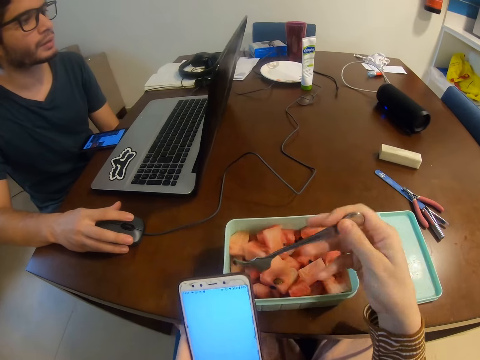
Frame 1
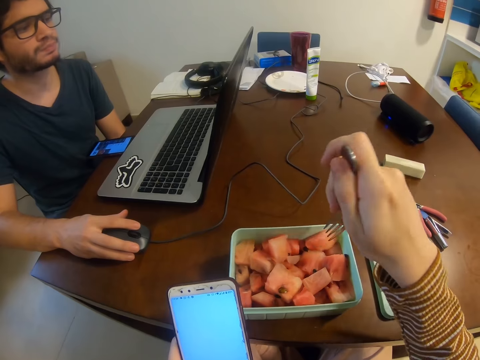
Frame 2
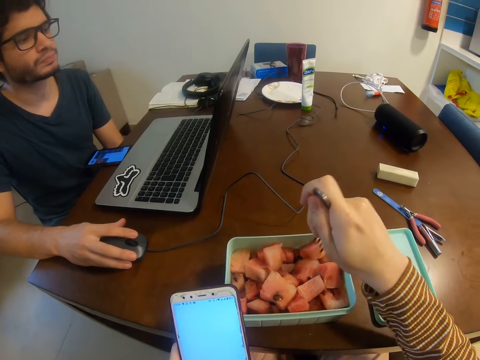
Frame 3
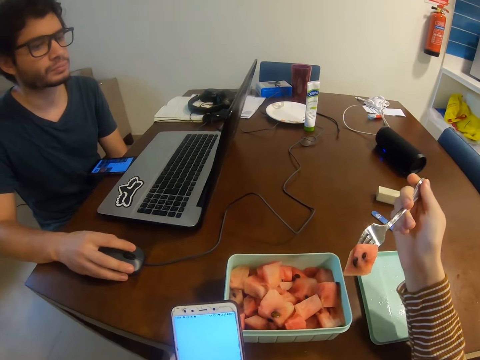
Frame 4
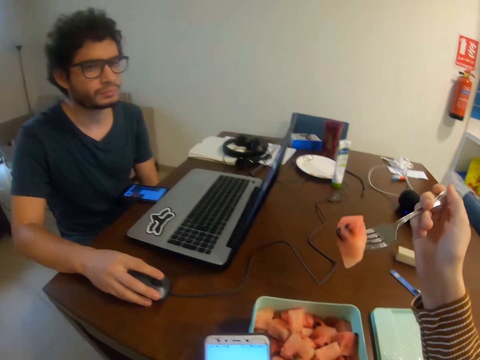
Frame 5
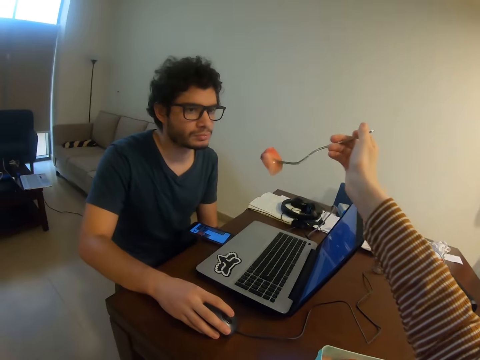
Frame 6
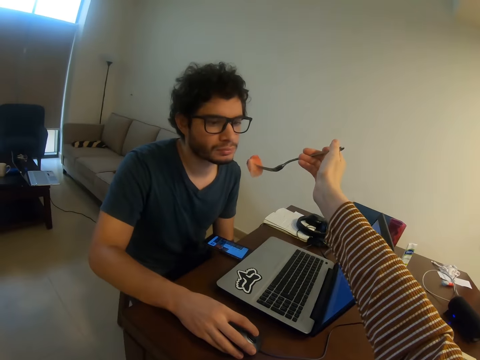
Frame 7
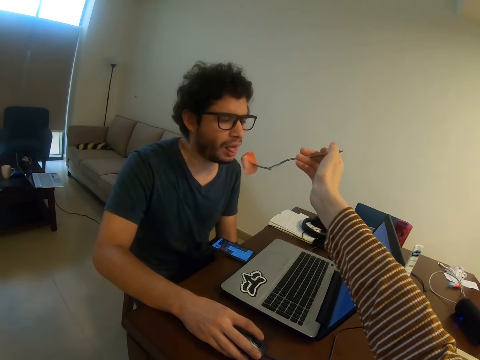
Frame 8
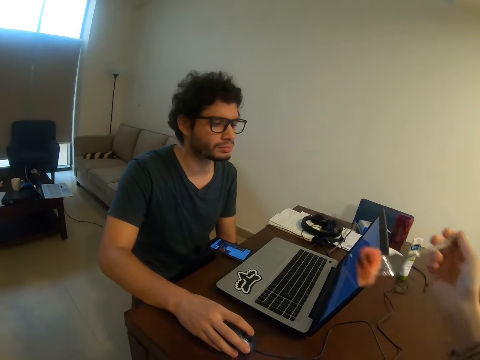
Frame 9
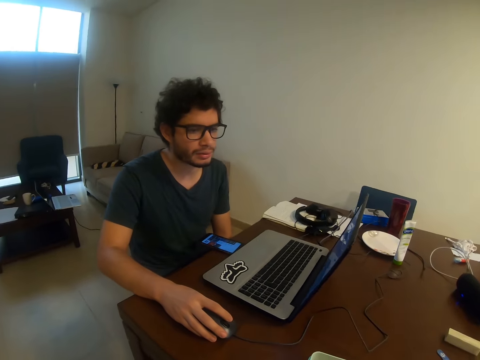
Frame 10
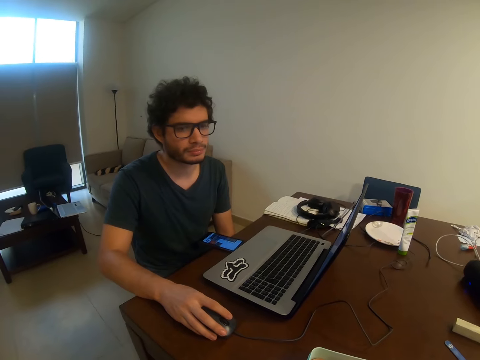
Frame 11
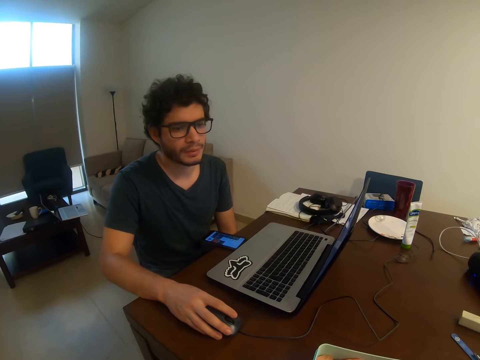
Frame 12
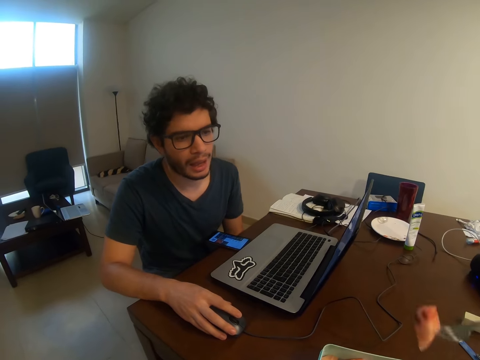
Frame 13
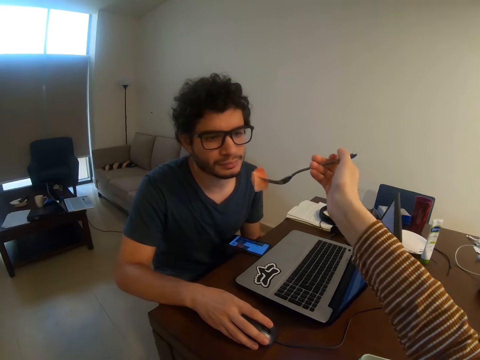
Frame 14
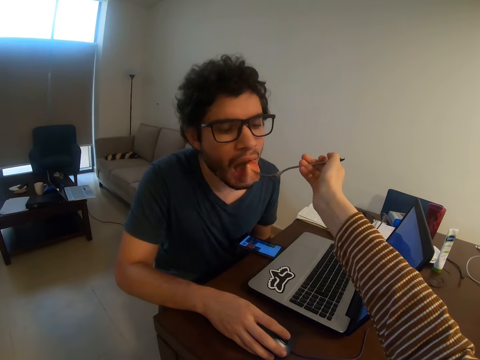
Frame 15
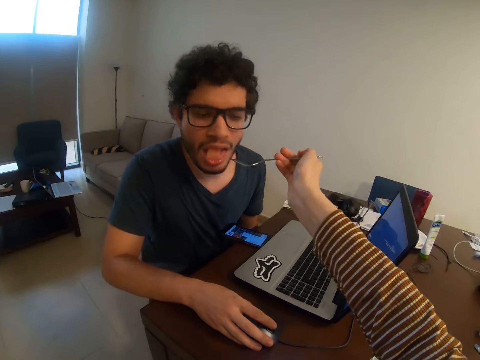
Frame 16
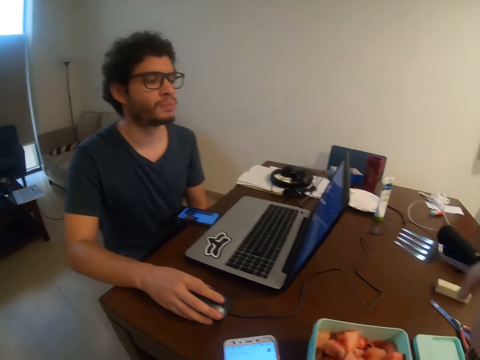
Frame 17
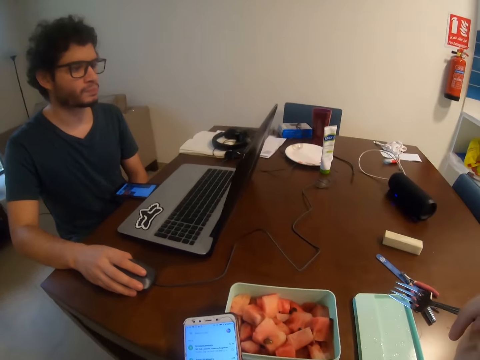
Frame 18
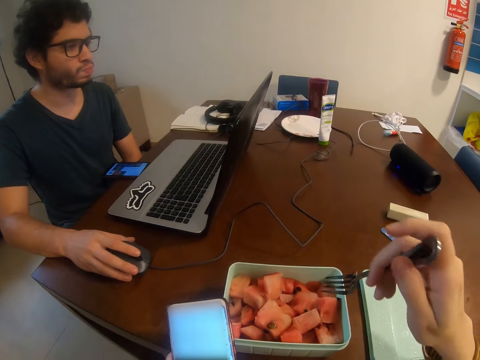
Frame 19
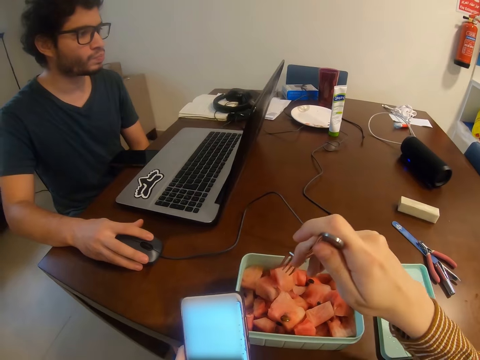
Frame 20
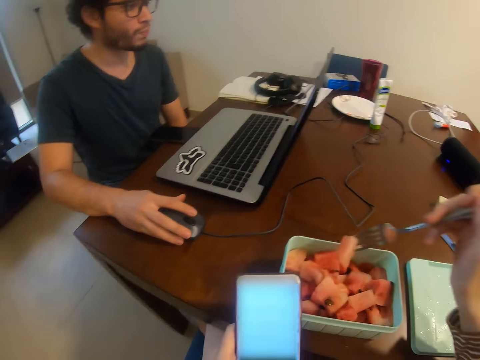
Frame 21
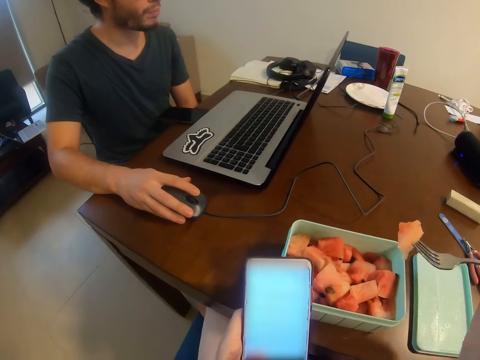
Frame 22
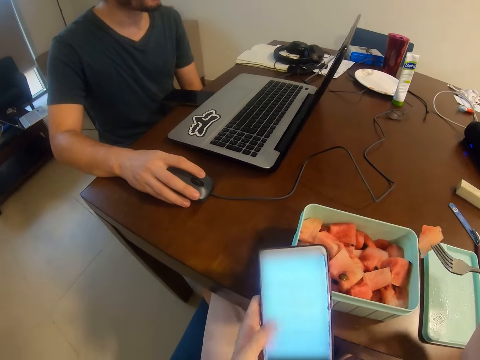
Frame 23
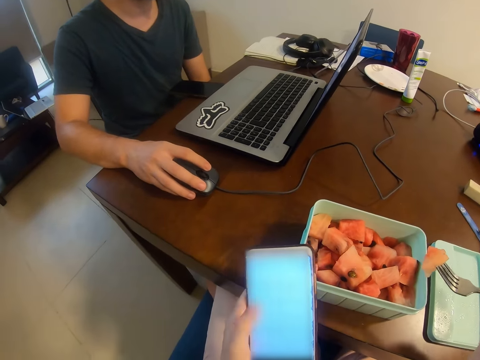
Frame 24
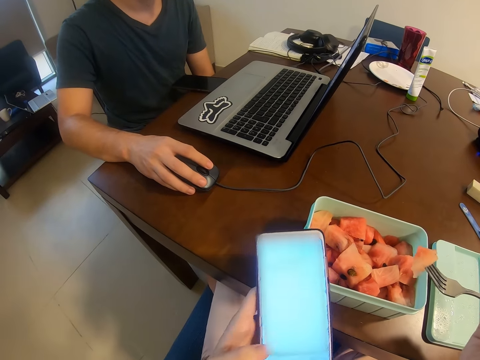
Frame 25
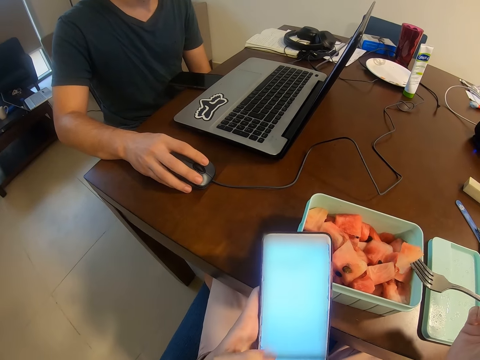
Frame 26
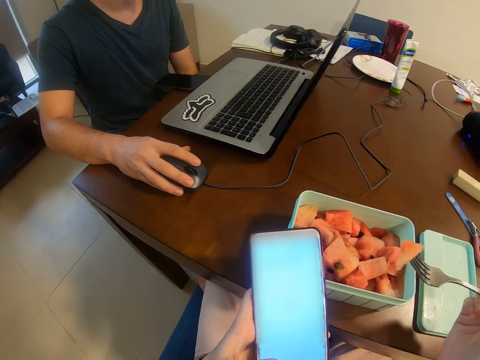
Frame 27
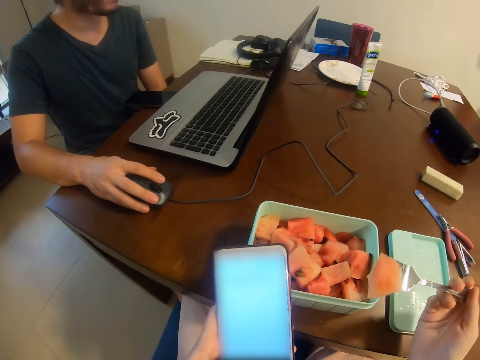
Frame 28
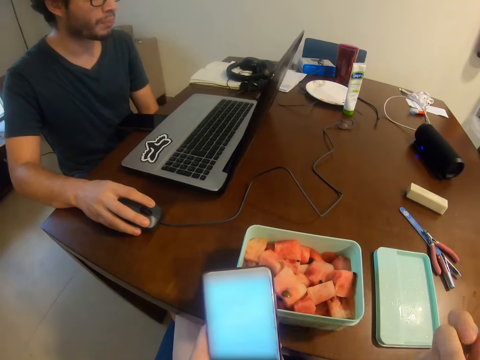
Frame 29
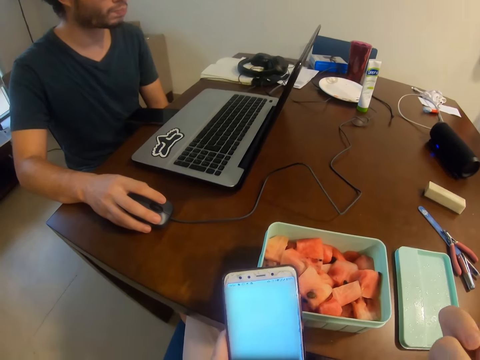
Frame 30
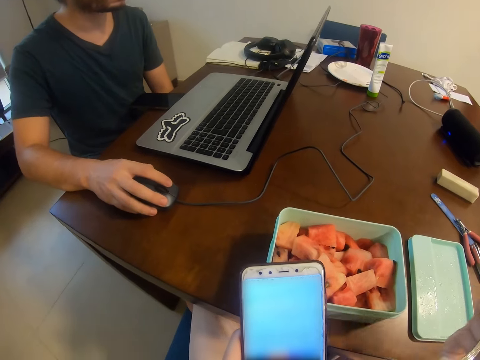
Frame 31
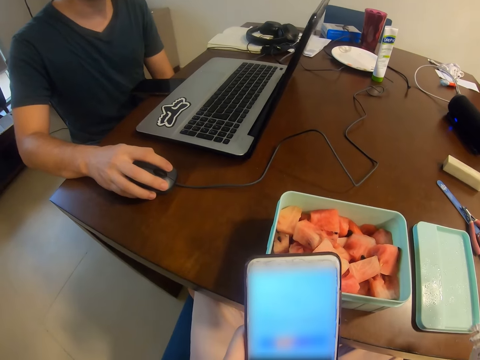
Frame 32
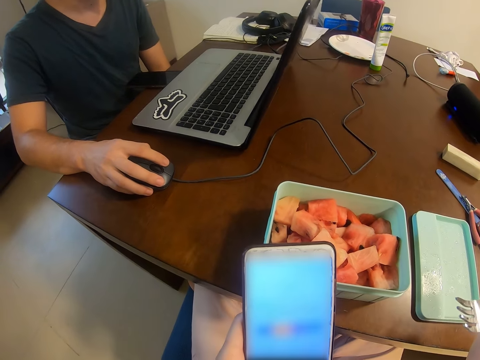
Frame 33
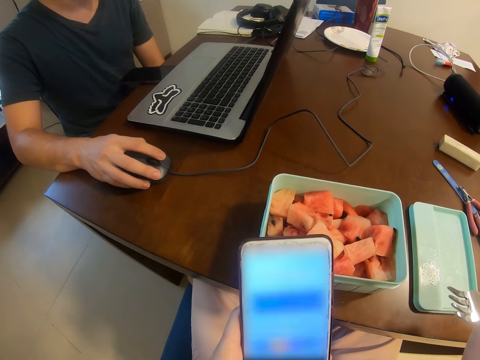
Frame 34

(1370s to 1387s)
The camera wearer takes a fork. They take the watermelon from the dish with the fork. They move the watermelon around. They move the fork to a person. The person bites the melon from the fork. The camera wearer takes the melon from the dish with the fork. They operate a phone with the left hand. They eat from the fork.

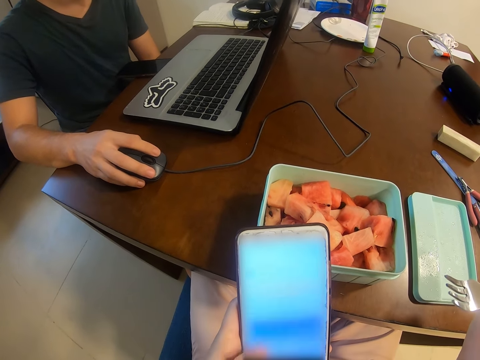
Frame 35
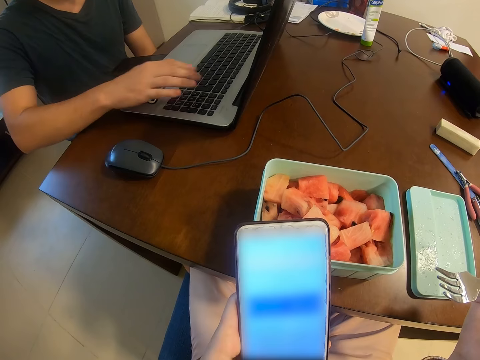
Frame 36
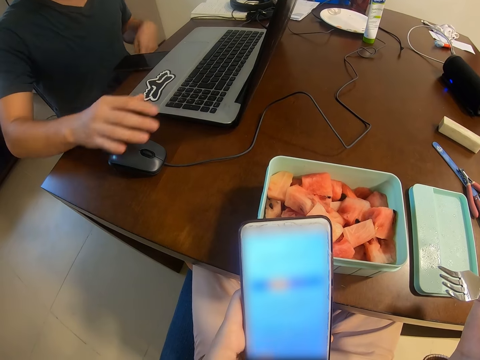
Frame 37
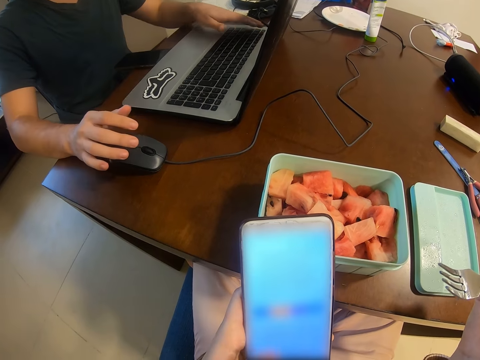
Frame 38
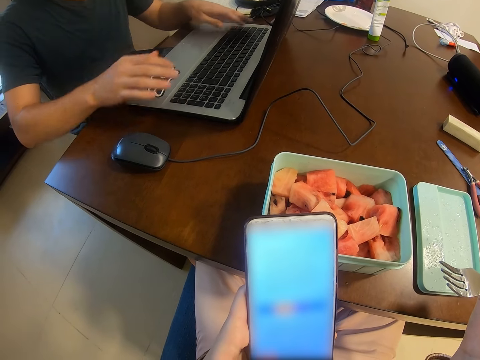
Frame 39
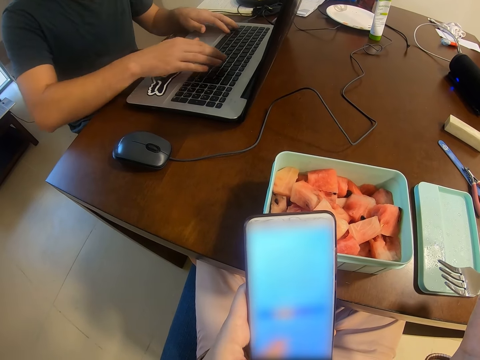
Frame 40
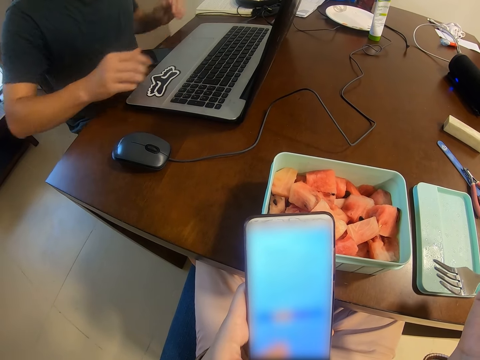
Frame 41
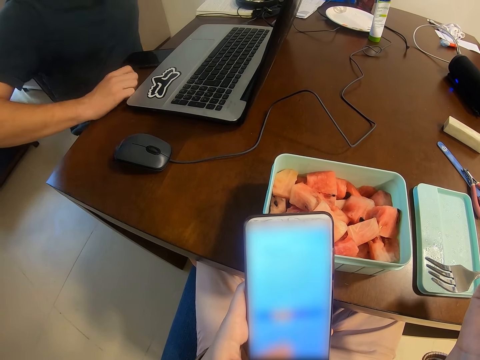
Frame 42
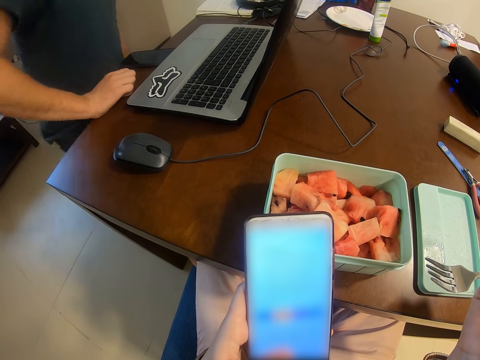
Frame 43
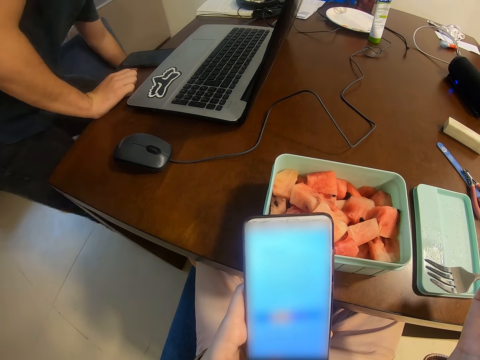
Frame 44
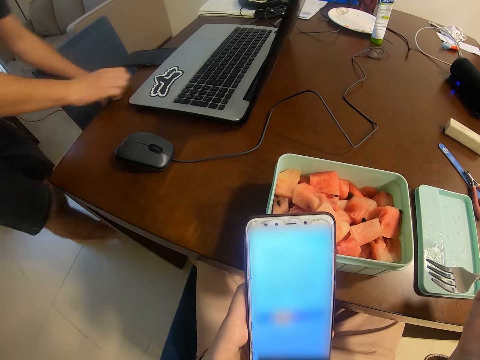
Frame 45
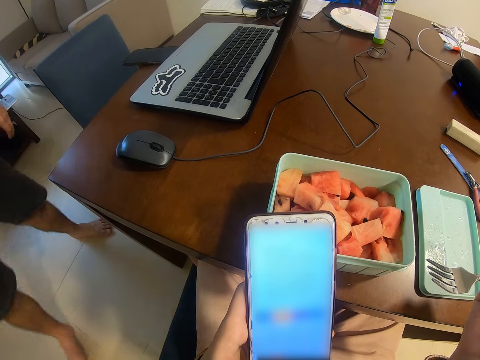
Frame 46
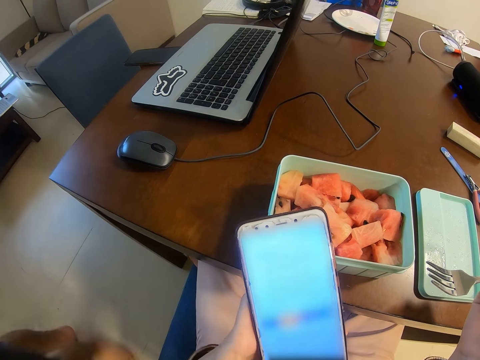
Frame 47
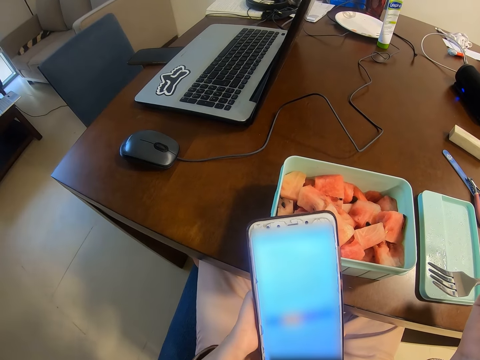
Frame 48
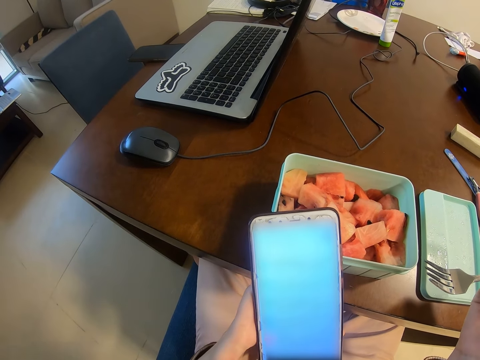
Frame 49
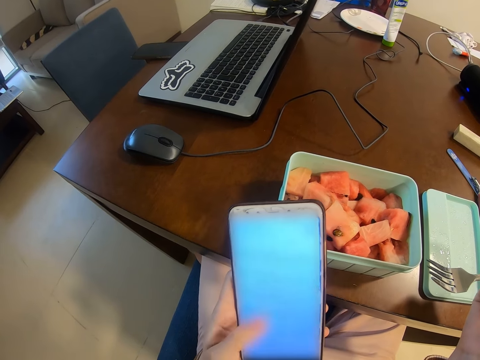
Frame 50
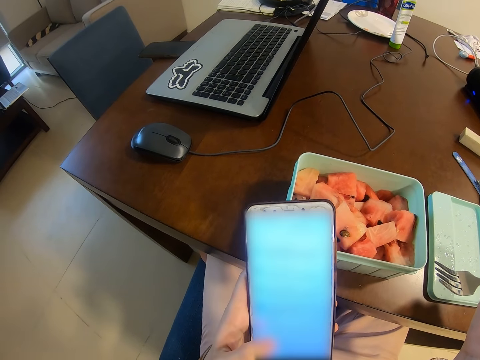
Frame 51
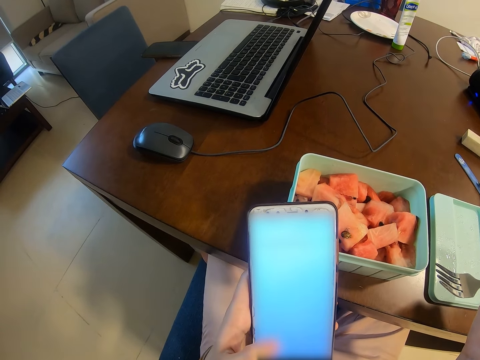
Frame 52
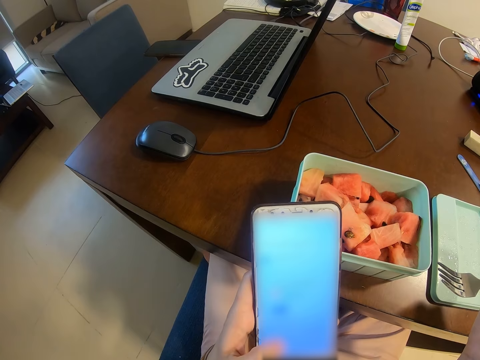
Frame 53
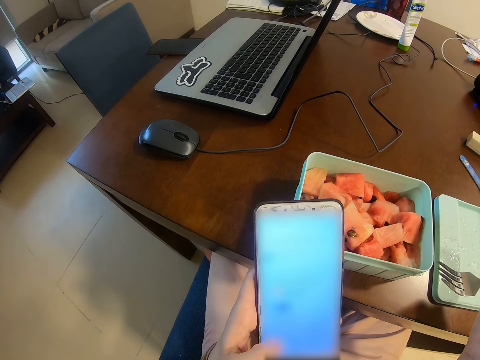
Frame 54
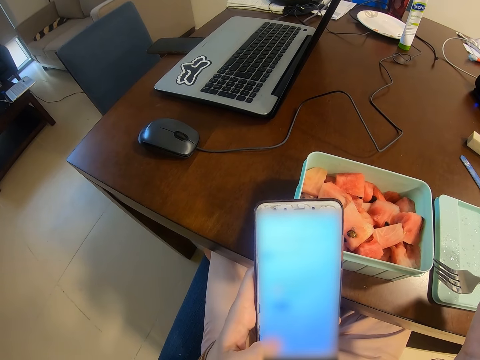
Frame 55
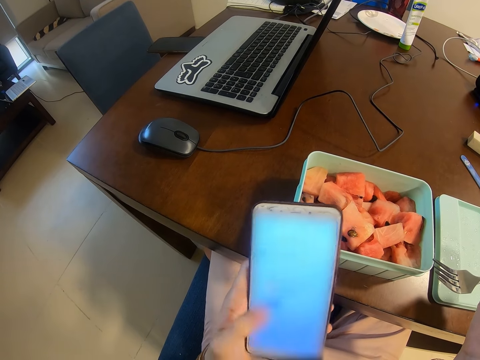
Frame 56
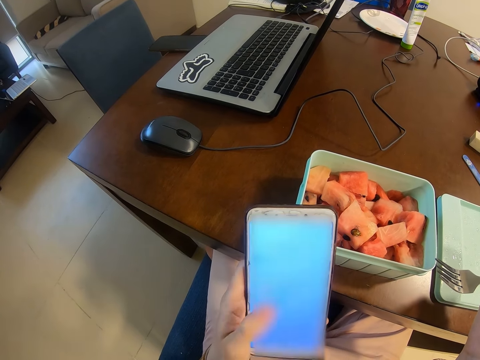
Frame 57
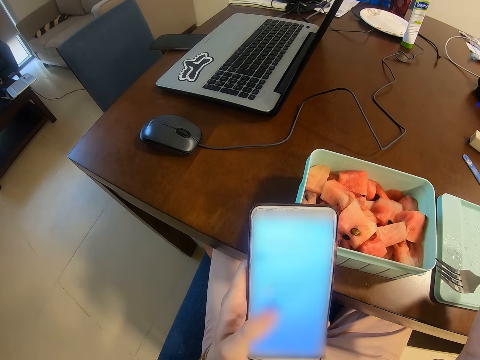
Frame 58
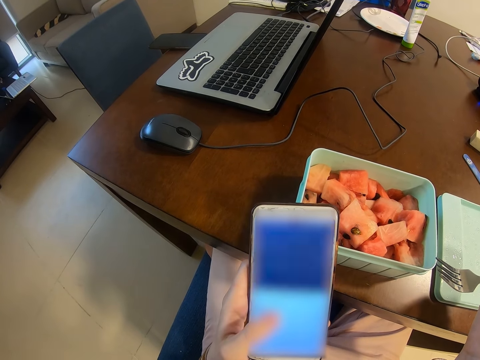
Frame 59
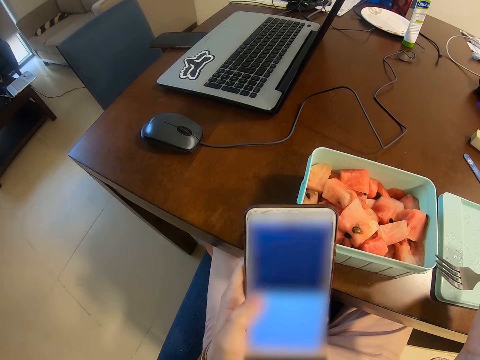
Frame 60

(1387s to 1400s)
A man clicks a keyboard and operates a laptop. The camera wearer operates a phone with the left hand. The man stands from the seats and walks around. The camera wearer operates the phone with the left hand.
